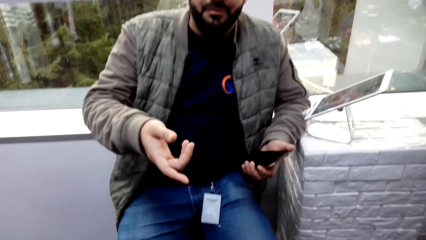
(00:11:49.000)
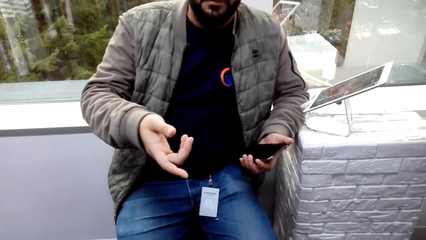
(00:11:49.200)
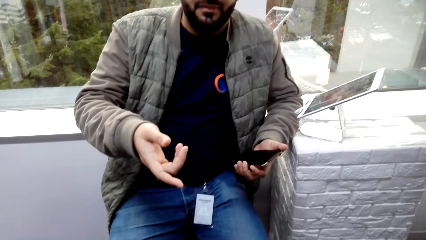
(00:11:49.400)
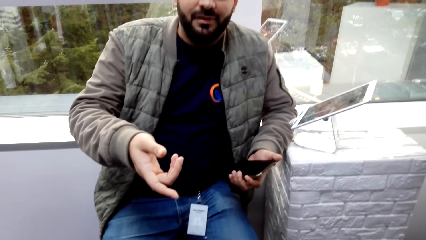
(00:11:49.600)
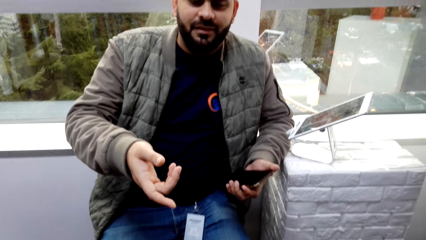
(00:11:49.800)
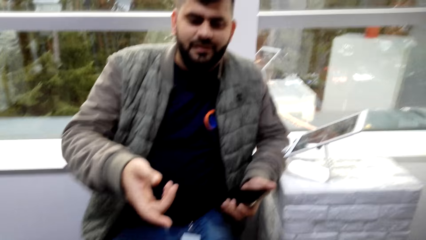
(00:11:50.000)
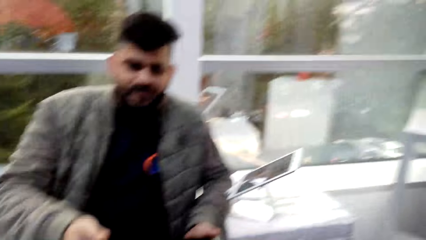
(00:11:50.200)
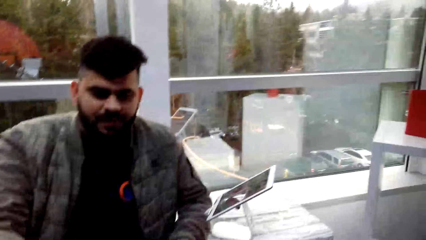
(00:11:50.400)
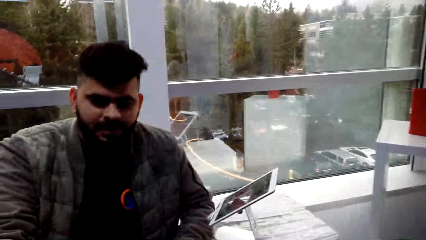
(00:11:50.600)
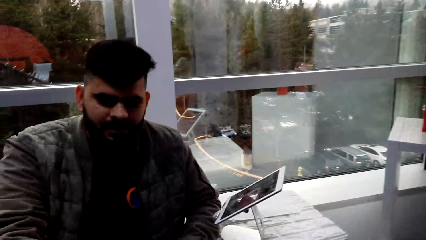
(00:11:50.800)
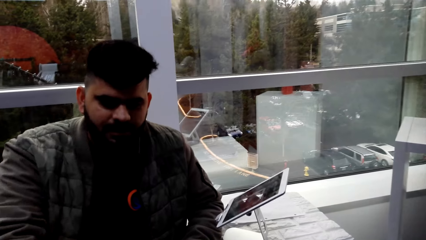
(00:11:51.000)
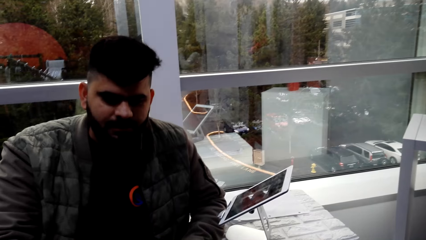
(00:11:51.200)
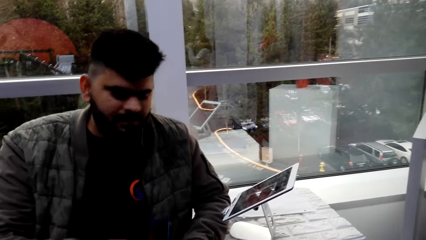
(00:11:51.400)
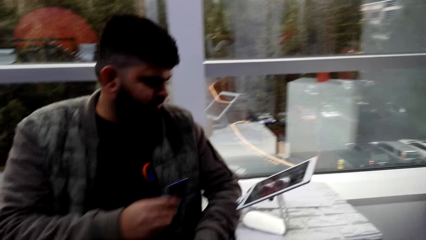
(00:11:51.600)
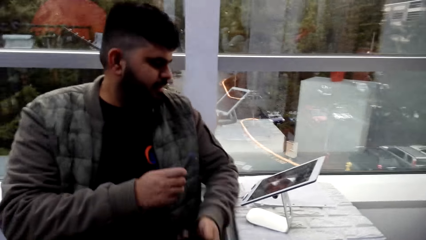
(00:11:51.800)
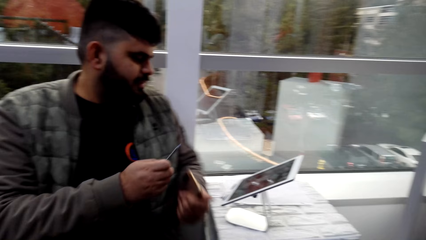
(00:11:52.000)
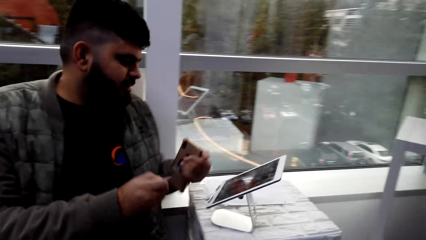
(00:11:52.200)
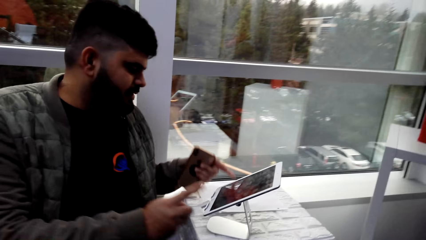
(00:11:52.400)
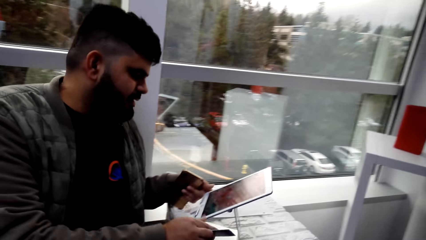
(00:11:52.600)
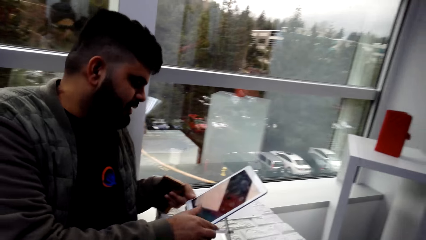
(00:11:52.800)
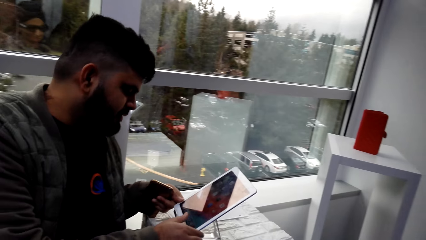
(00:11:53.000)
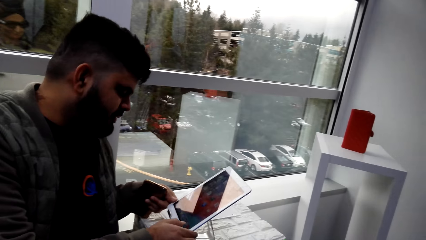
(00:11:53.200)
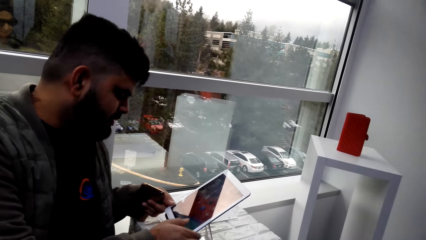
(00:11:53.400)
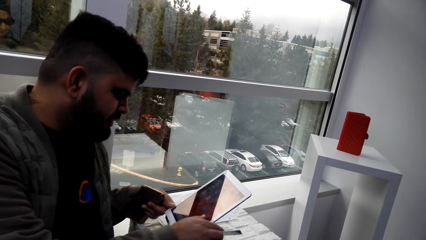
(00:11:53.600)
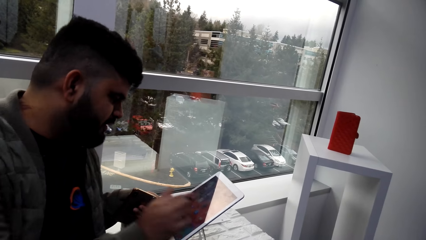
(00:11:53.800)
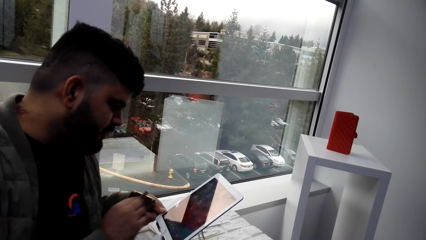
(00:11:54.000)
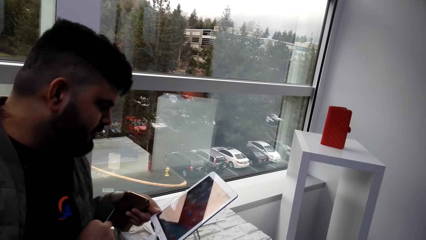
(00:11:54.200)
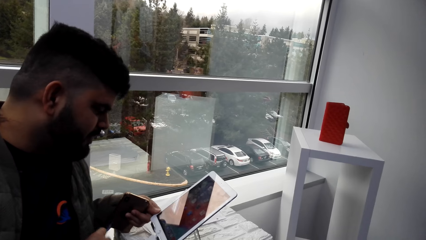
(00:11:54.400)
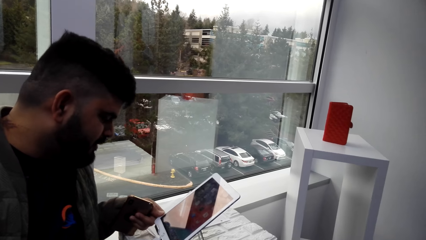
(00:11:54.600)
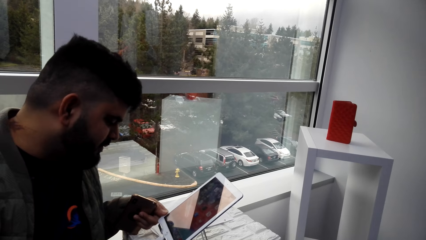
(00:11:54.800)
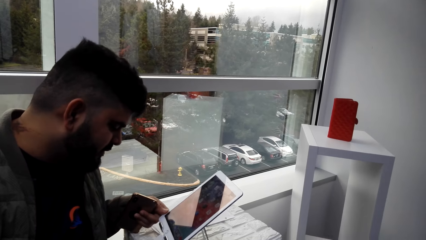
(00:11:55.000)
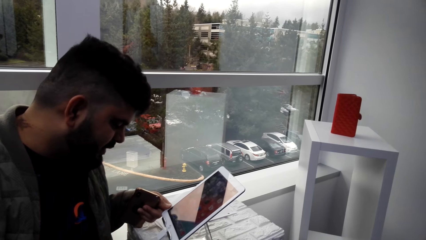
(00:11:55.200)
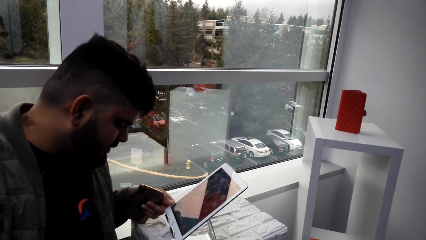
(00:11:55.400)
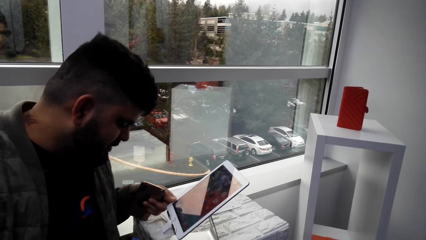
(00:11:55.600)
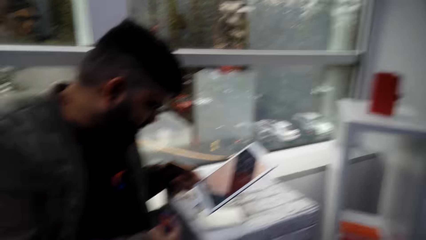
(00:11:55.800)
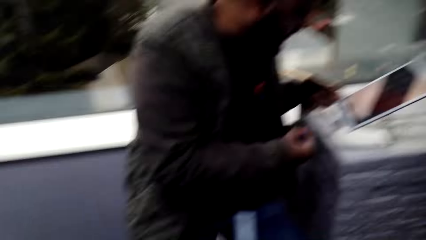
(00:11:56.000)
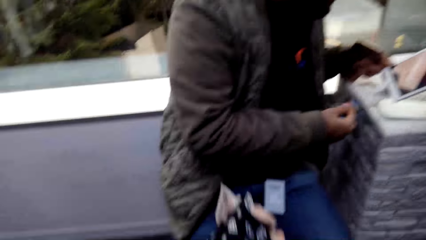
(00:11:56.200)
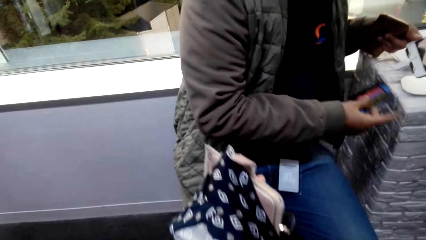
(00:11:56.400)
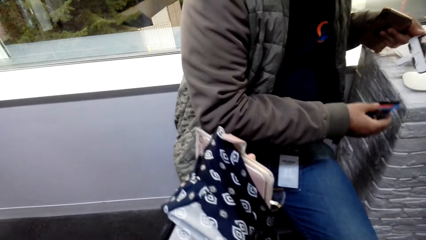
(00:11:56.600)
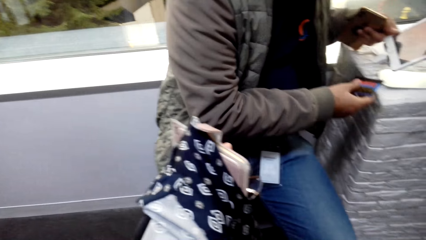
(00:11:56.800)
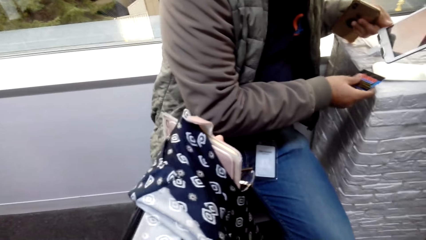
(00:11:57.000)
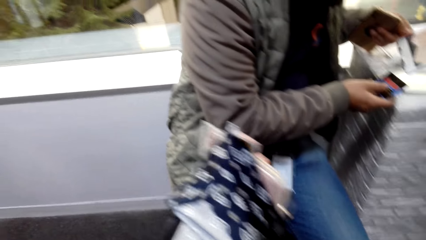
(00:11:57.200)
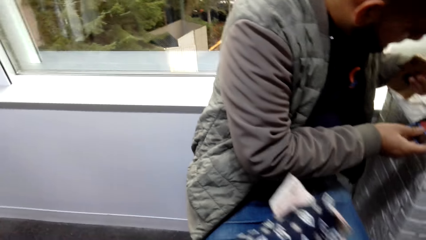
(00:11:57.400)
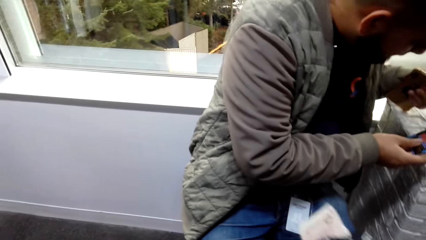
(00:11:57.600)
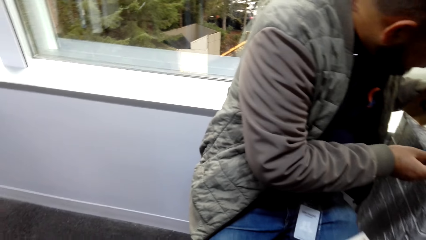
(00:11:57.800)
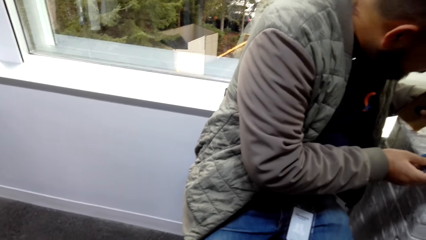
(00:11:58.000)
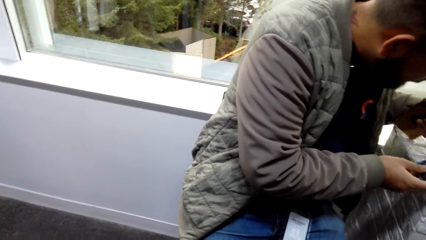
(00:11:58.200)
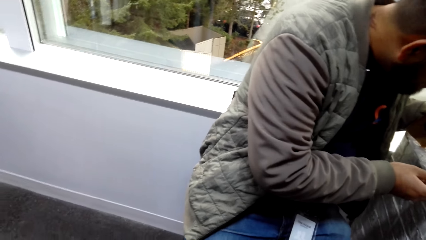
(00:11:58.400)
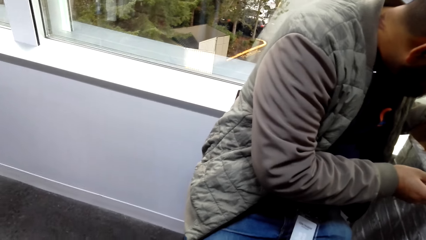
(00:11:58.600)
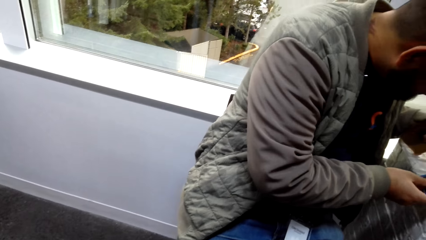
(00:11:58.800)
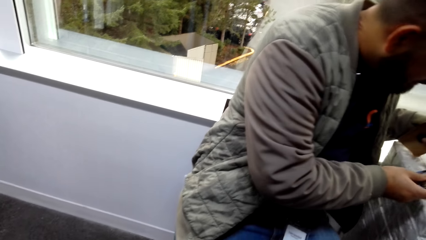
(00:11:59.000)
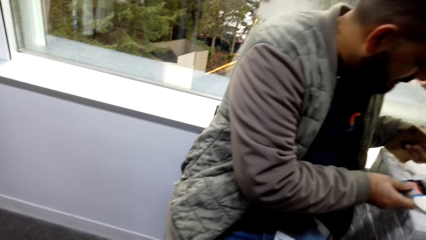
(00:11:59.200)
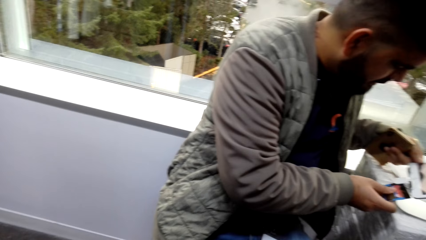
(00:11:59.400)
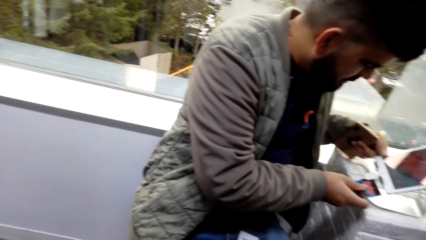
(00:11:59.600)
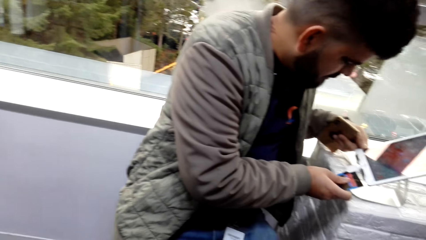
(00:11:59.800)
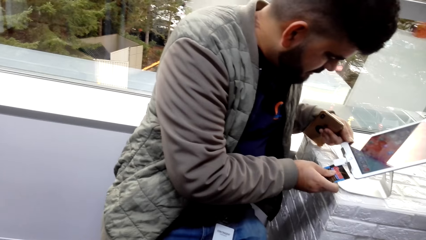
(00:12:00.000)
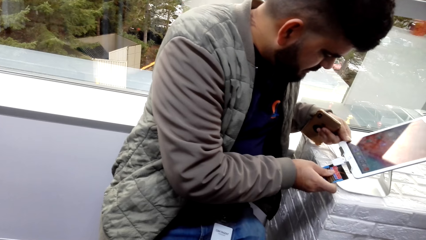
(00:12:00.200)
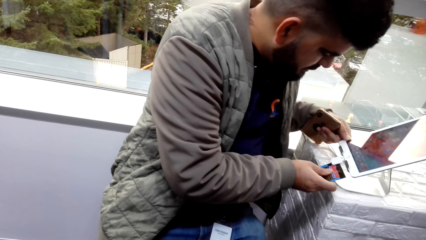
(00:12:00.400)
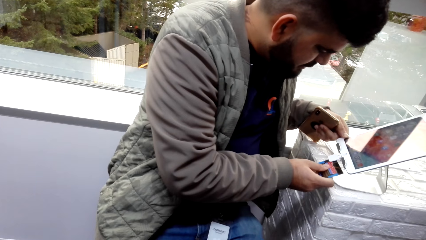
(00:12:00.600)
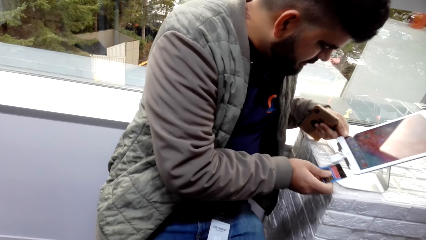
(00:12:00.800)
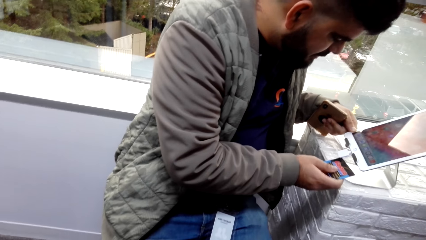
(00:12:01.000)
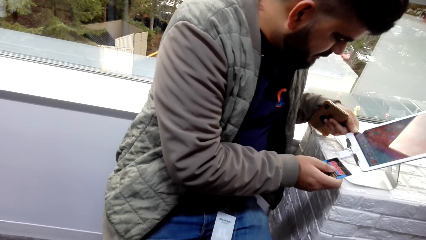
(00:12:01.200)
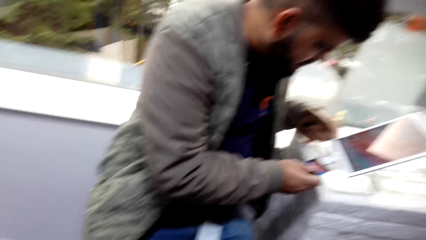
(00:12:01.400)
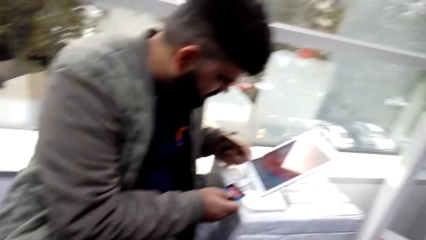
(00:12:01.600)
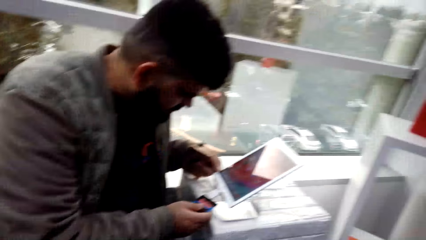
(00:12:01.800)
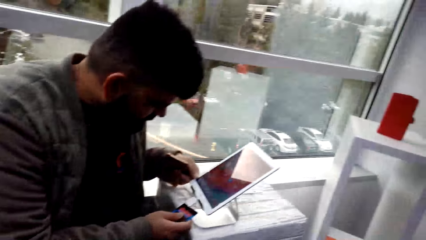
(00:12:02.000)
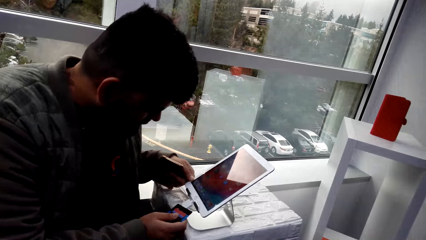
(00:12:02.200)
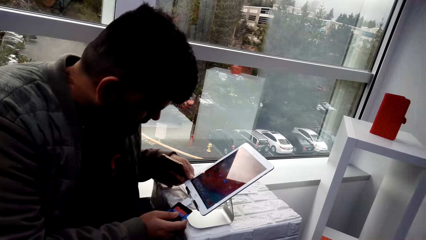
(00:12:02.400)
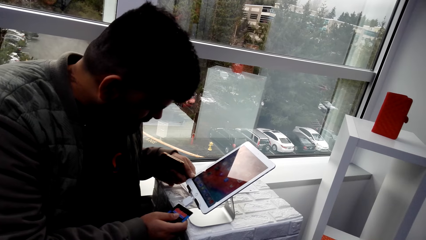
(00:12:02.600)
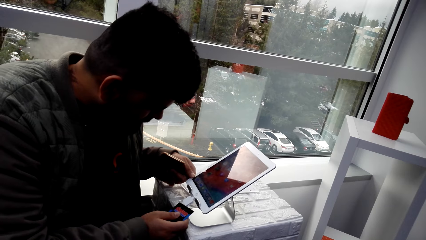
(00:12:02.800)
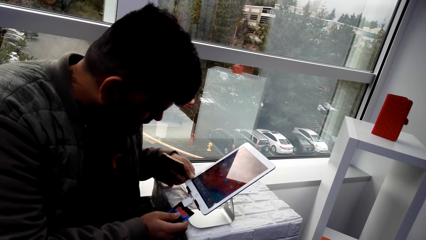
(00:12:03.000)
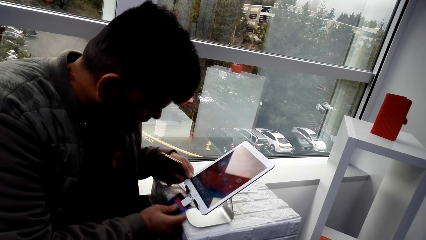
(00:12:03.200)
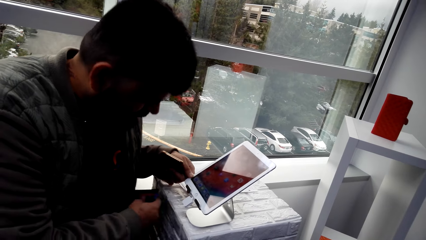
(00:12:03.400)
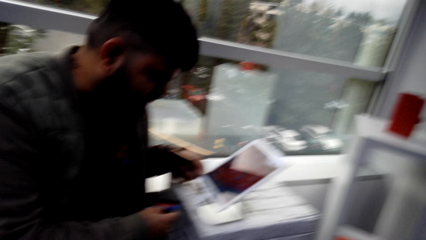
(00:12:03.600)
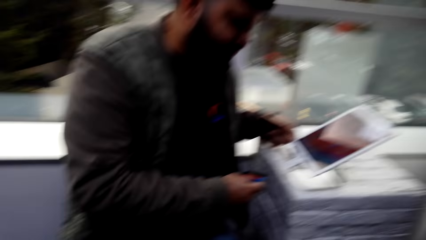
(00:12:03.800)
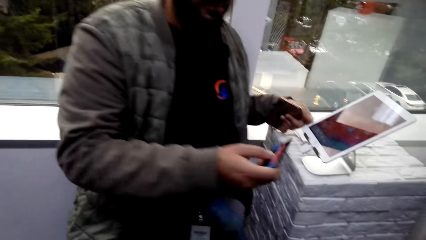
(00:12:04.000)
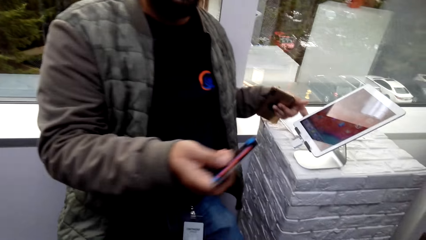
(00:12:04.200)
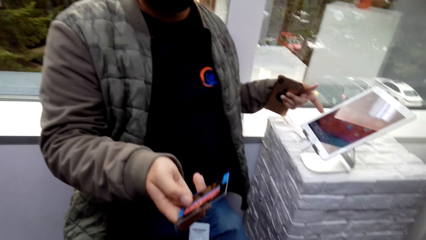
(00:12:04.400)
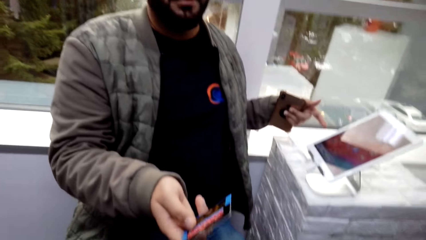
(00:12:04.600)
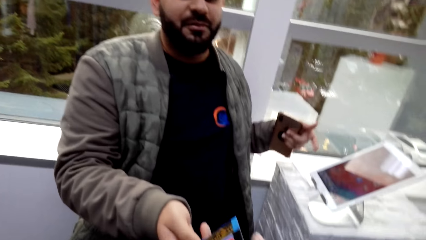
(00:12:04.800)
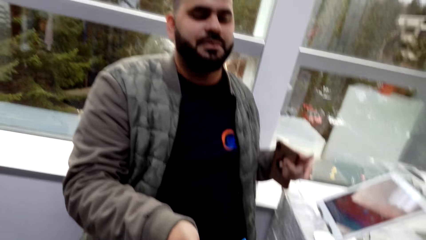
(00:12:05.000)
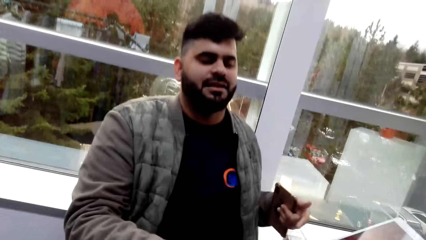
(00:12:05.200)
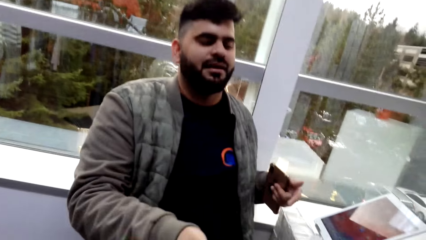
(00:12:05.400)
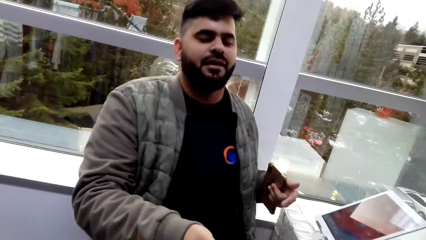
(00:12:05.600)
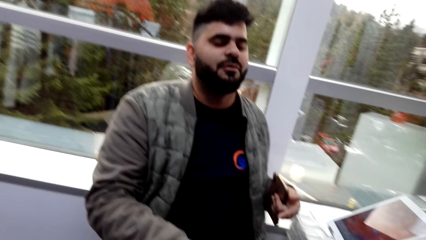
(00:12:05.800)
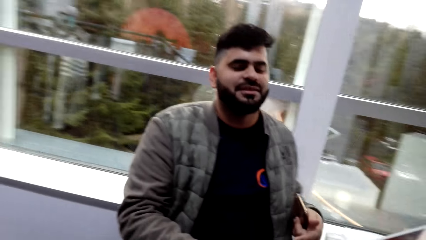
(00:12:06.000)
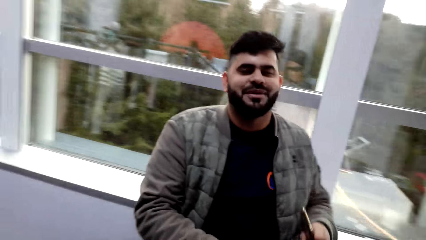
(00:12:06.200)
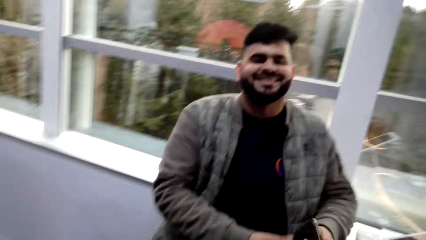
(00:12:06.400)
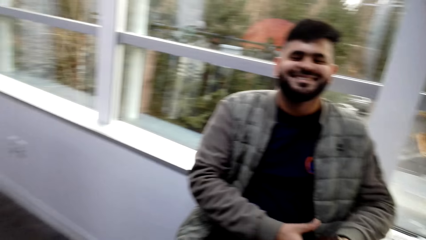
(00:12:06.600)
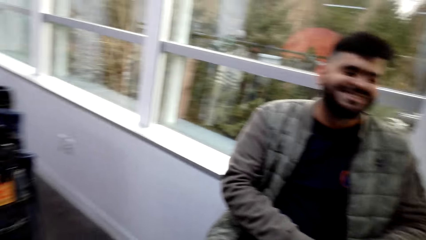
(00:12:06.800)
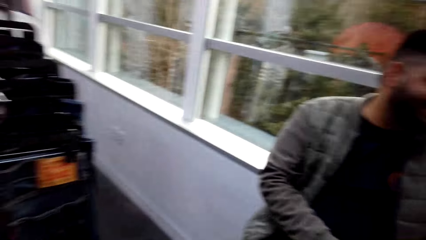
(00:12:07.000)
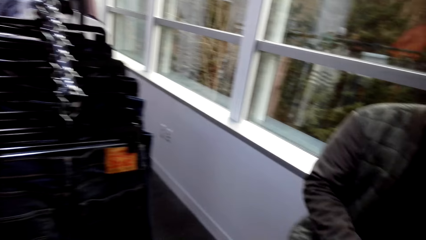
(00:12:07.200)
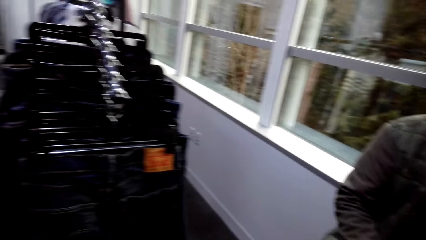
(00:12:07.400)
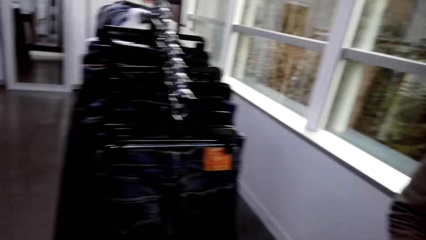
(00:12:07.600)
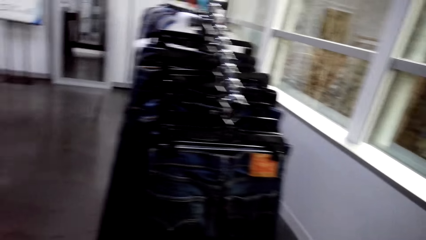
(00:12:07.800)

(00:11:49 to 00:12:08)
The camera wearer gives a man a credit card. The man holds the credit card with the right hand and speaks to the camera wearer. The man swipes the credit card and puts the card in the system. The man gives the card back to the camera wearer. The man smiles at the camera wearer.
